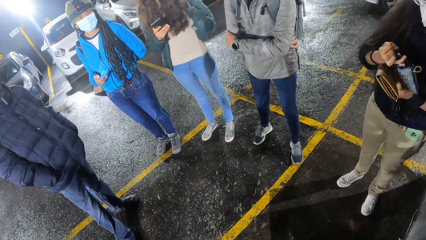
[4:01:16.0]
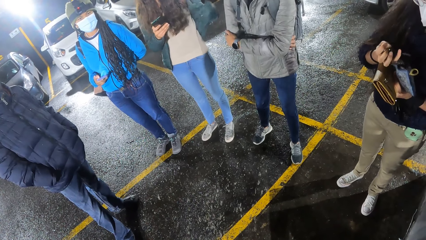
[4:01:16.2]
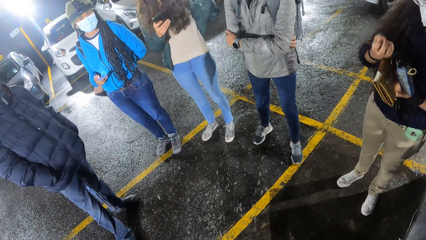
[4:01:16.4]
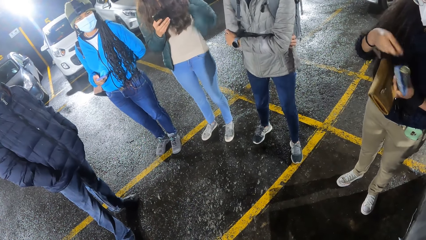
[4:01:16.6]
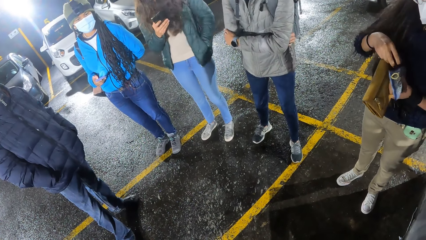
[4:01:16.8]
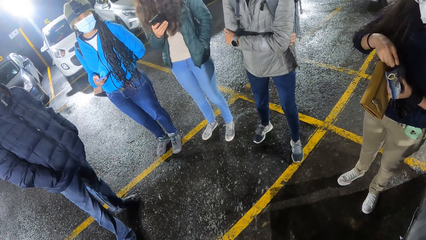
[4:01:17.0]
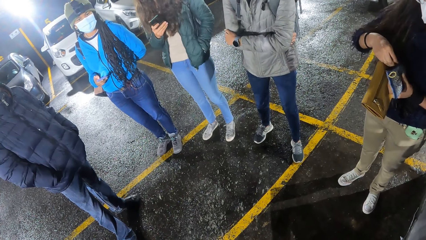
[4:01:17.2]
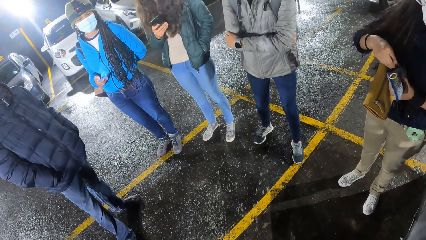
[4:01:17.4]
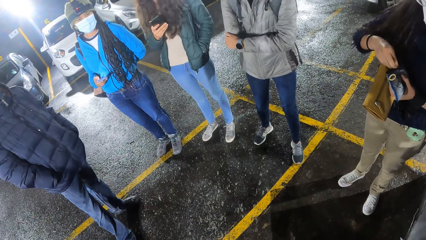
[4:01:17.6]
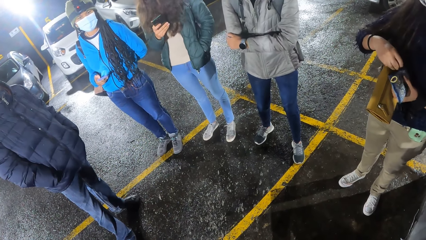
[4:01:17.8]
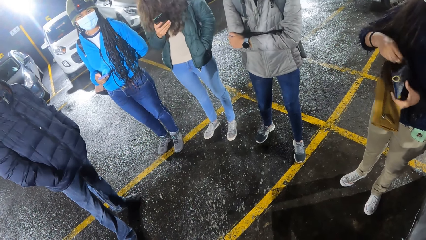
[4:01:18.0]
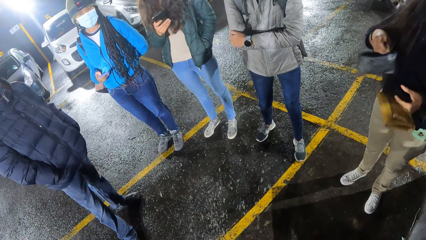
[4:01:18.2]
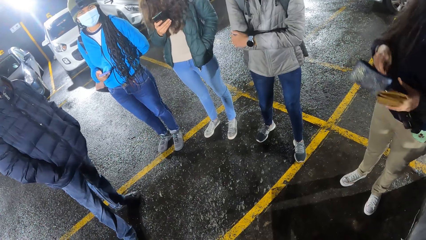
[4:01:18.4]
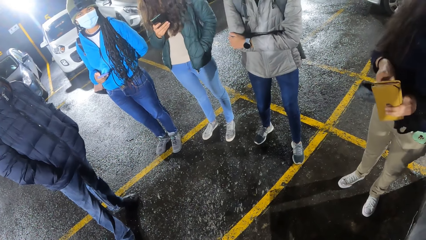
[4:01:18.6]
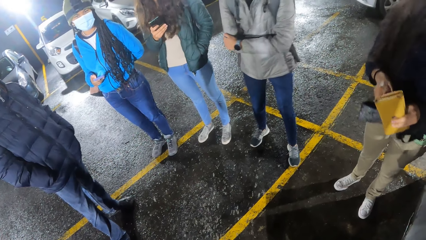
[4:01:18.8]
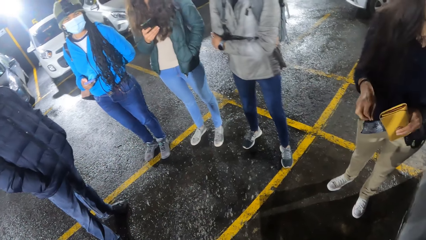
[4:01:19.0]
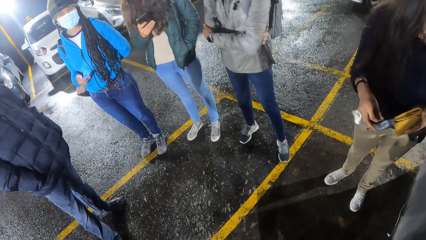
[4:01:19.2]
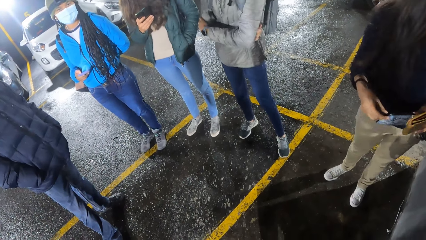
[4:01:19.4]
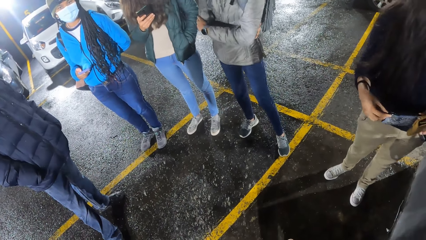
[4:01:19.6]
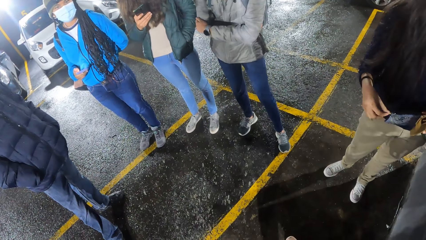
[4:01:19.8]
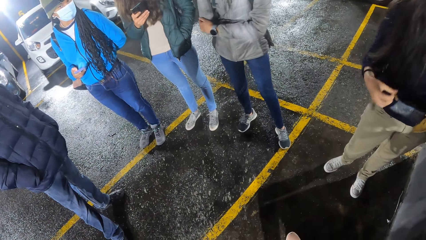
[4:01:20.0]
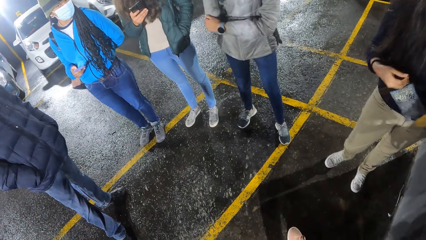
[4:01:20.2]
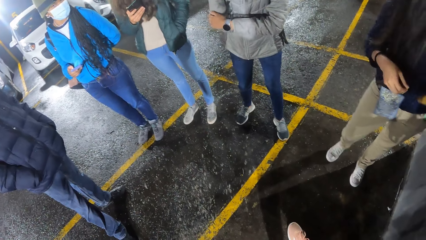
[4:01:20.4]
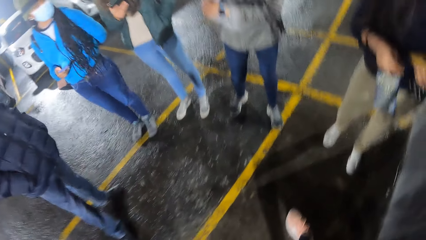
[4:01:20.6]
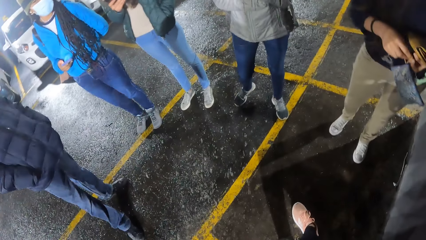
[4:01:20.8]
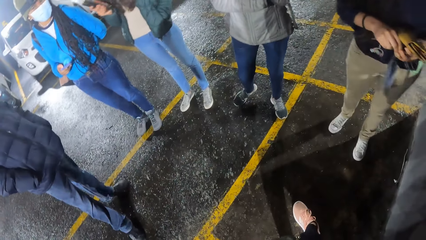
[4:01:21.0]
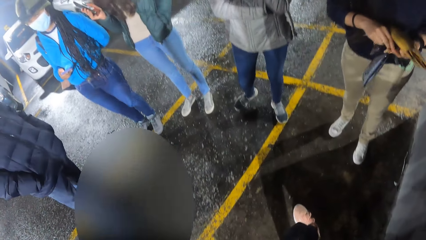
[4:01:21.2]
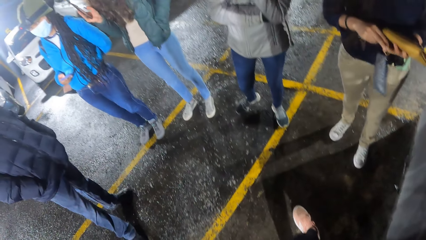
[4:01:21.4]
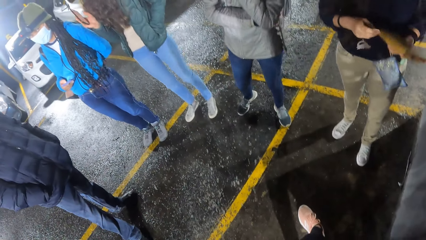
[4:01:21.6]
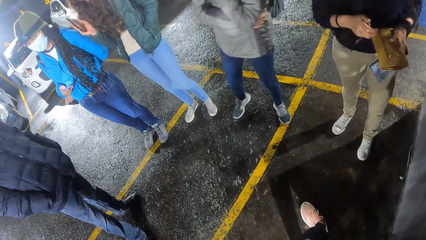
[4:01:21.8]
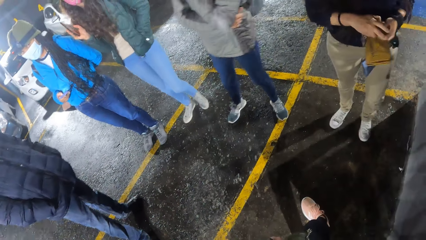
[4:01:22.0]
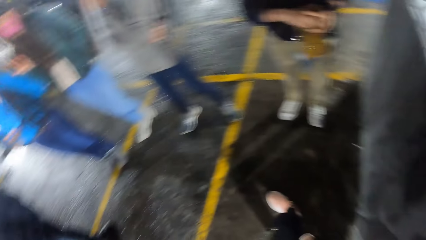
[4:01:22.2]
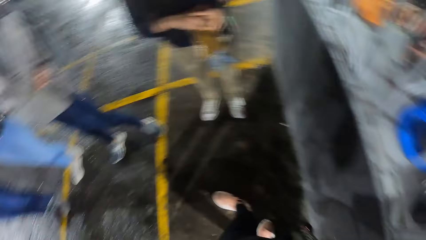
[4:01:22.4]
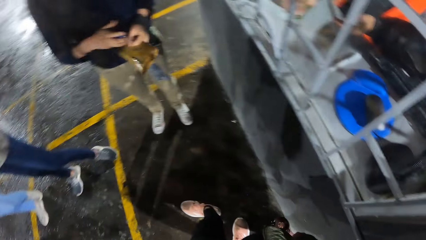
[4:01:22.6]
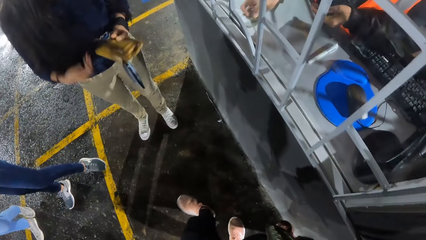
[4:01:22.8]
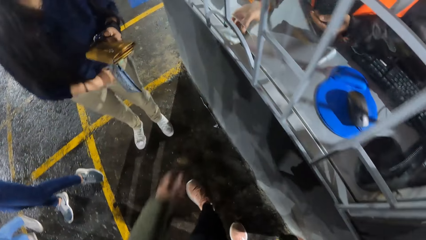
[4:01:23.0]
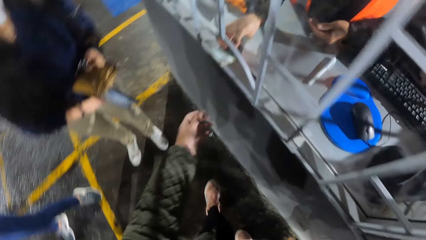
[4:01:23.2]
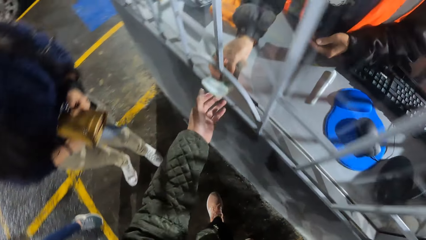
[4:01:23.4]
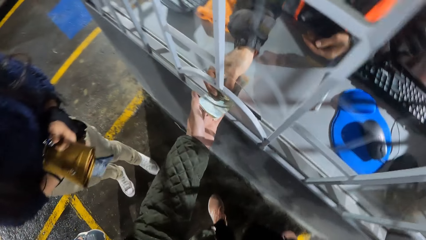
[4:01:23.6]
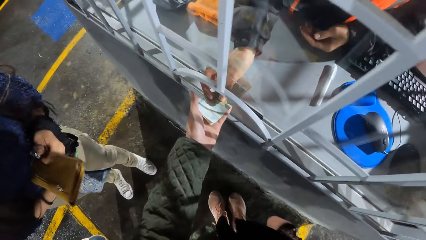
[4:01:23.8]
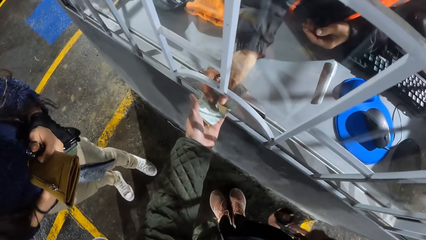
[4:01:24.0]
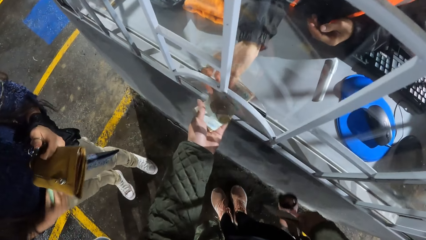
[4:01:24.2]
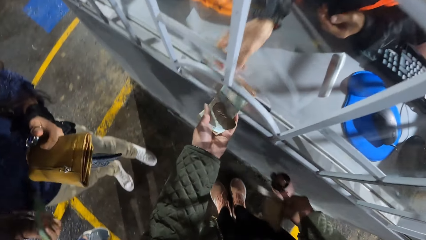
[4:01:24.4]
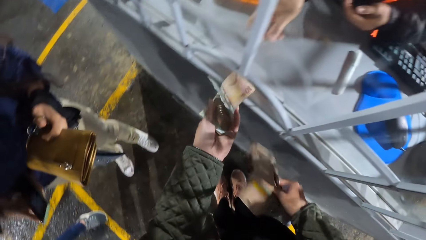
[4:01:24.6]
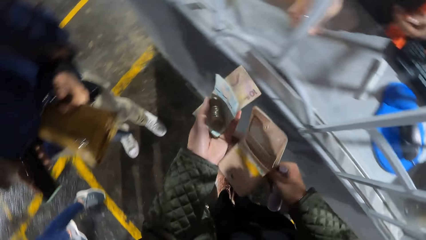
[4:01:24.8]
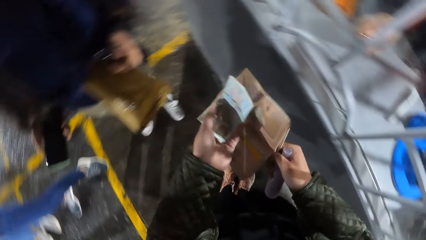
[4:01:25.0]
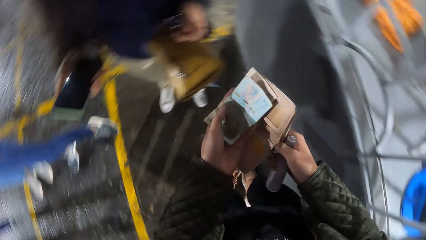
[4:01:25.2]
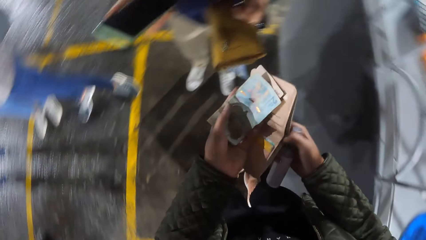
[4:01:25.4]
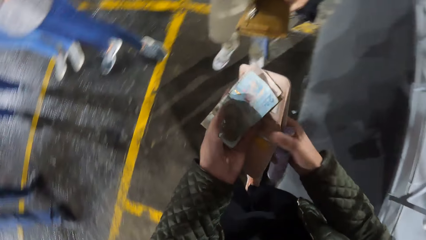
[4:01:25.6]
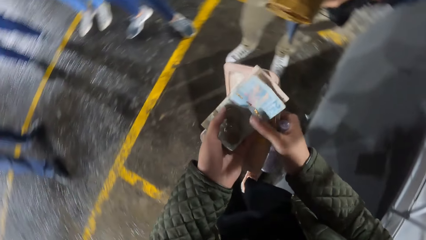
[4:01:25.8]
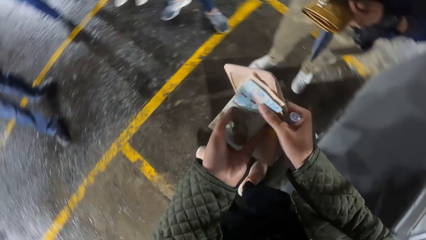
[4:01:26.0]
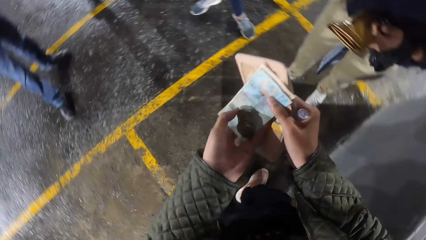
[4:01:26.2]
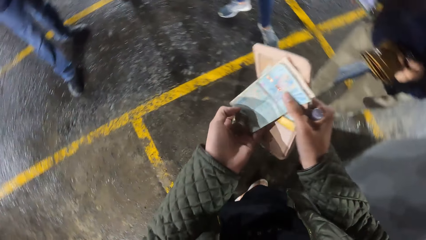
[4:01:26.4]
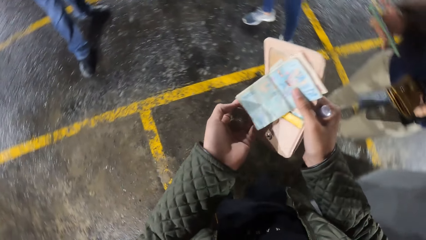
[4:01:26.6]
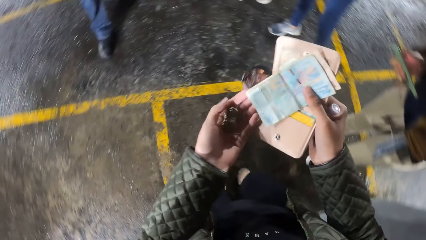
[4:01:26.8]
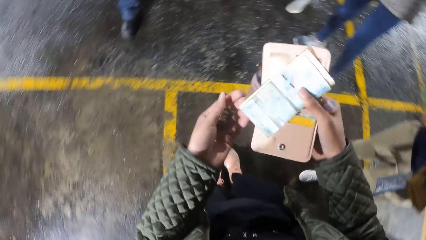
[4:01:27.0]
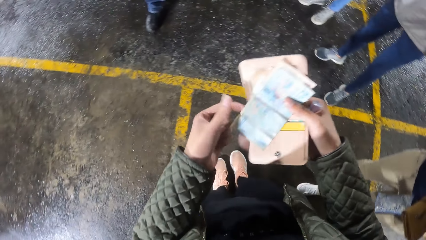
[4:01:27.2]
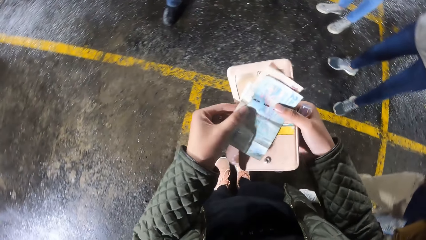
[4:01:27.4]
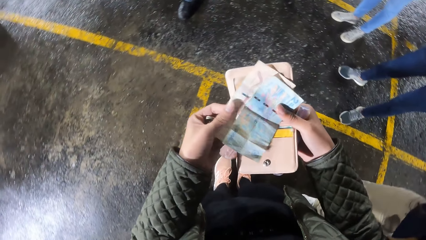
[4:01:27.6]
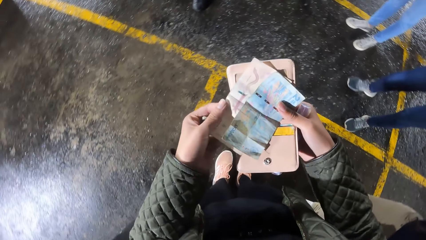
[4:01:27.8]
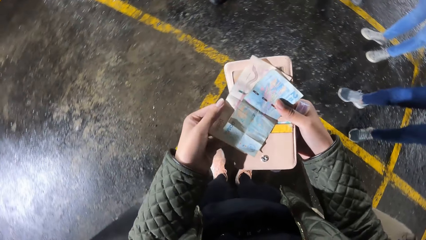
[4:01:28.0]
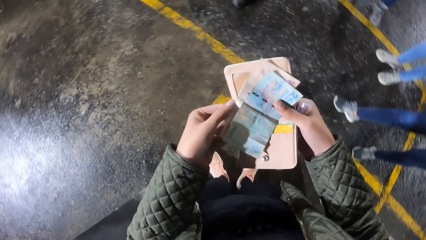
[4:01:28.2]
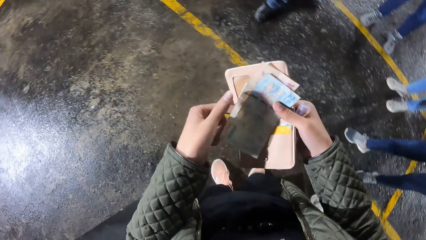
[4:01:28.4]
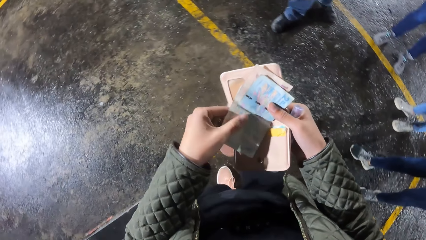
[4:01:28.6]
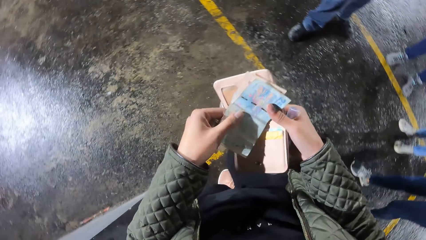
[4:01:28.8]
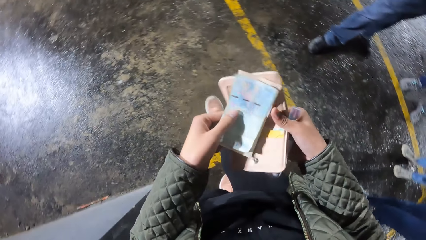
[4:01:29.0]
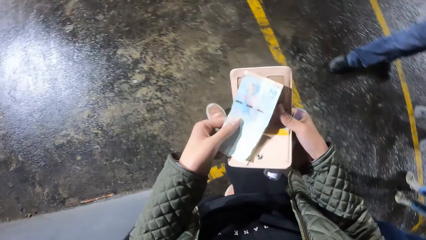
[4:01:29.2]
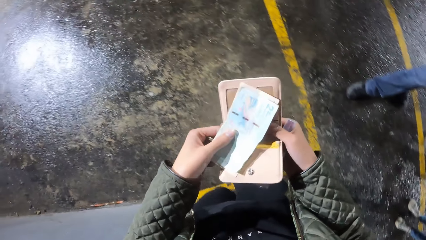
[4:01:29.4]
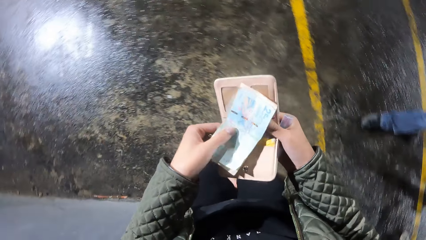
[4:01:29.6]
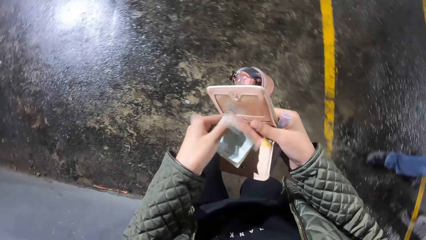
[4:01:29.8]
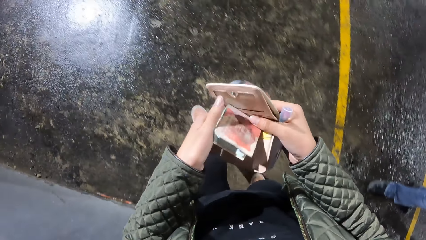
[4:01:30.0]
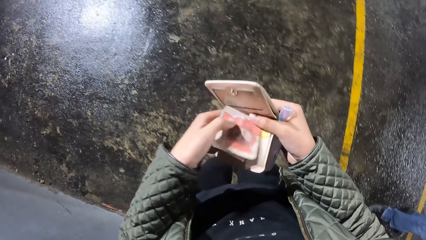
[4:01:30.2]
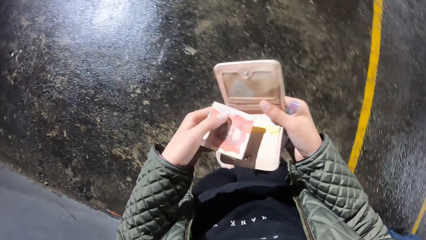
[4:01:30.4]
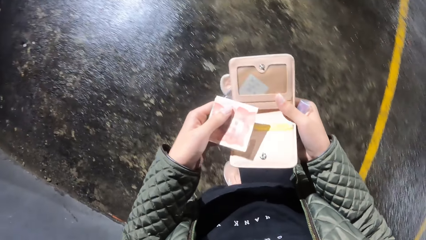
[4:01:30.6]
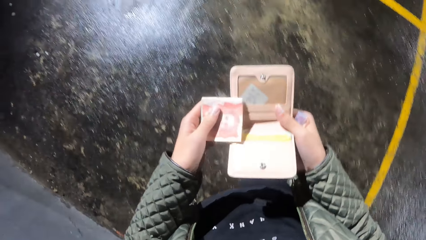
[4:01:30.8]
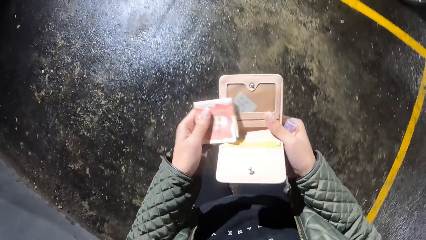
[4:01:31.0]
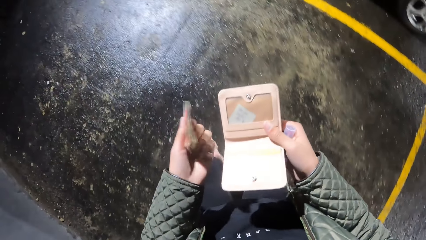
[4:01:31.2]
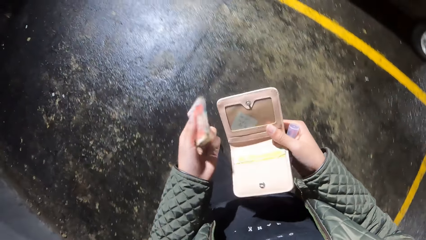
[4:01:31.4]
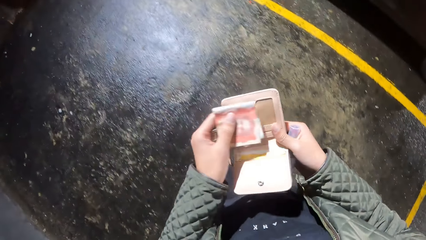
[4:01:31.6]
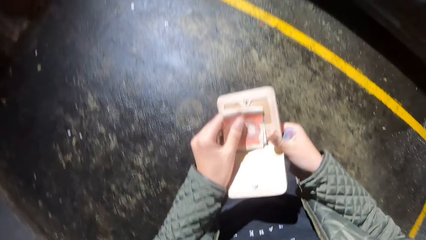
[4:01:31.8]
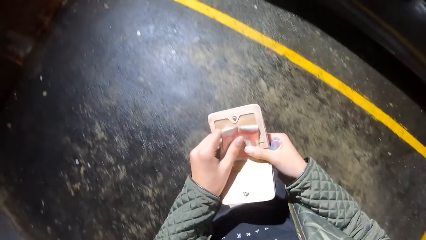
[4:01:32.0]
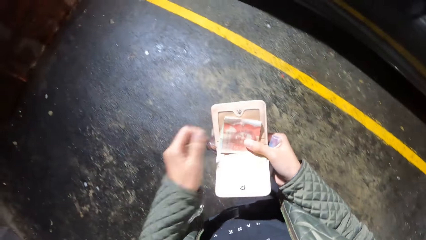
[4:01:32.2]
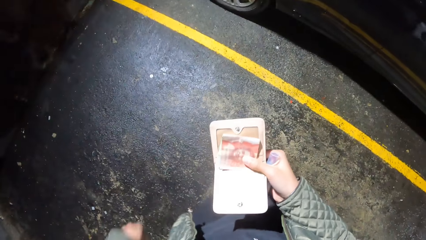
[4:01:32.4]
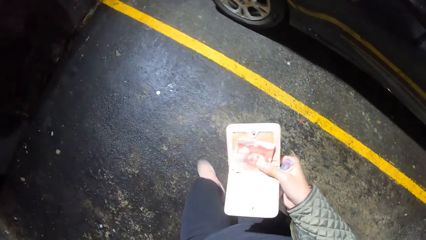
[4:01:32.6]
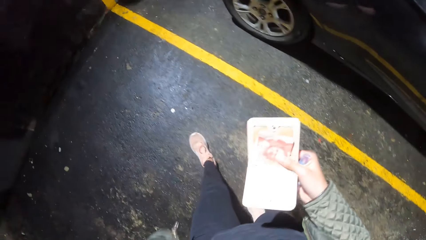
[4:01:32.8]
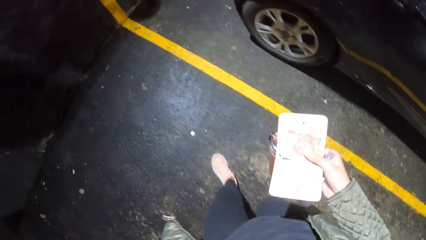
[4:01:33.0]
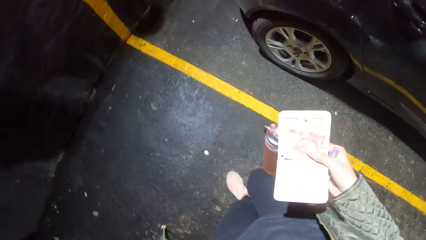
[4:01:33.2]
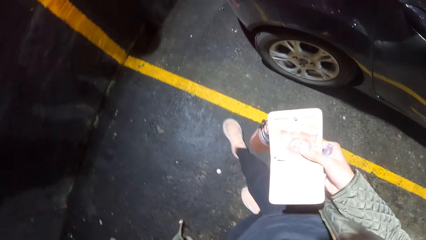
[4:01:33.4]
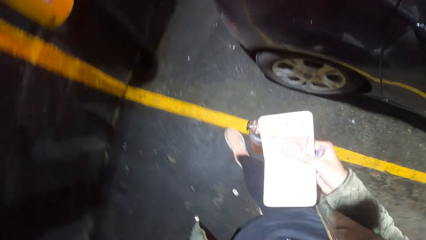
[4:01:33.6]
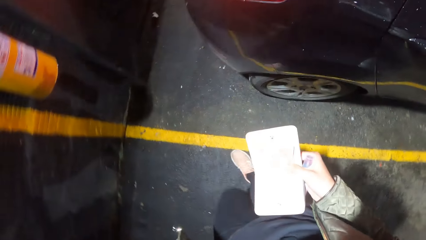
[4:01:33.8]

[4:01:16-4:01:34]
A woman zips a purse with her right hand. The camera wearer looks around. She looks around again. She receives money from another woman, the cashier, with her left hand. She passes the money in her left hand to her right hand. She turns around. She counts the money in her right hand with her left hand. She folds the money with both hands. She passes the money in her right hand to her left hand. She walks in the parking lot. She passes the money in her left hand to her right hand.
